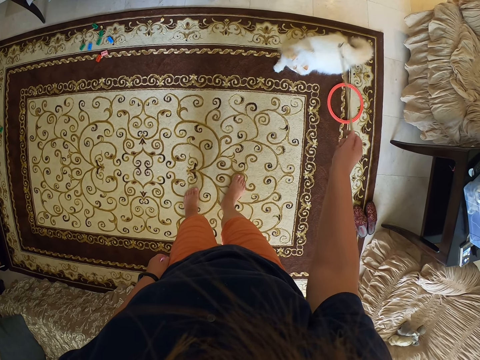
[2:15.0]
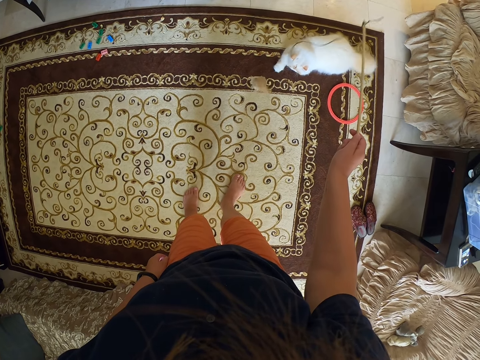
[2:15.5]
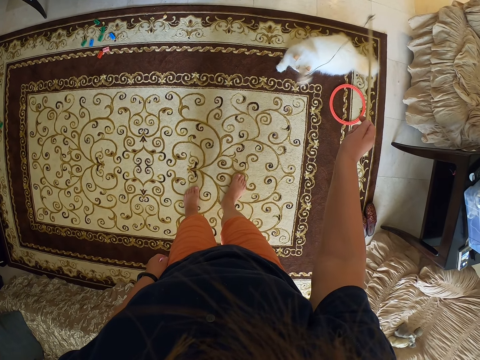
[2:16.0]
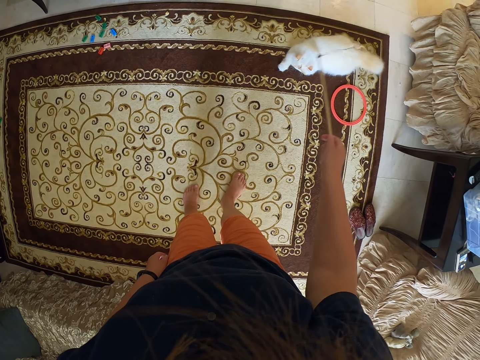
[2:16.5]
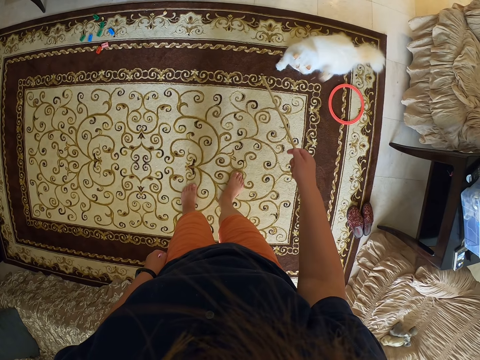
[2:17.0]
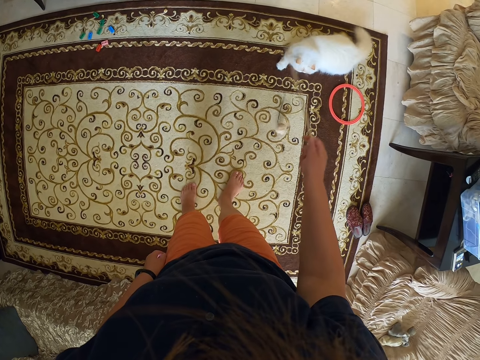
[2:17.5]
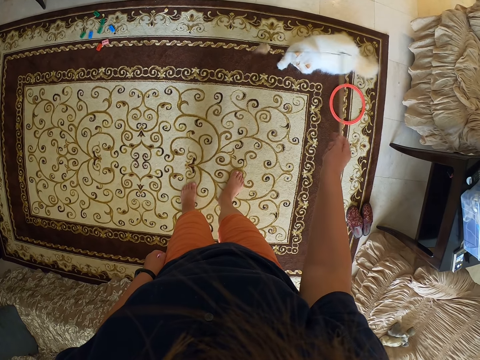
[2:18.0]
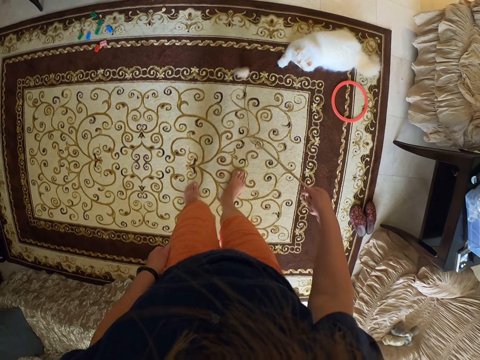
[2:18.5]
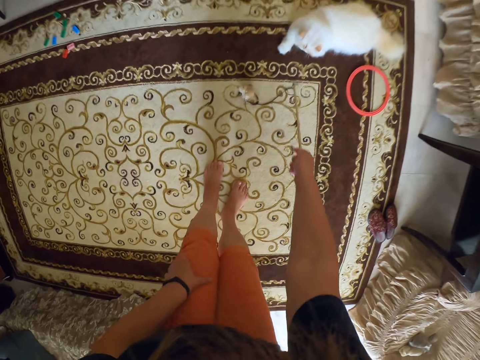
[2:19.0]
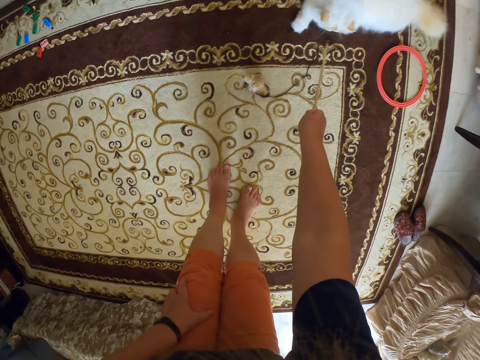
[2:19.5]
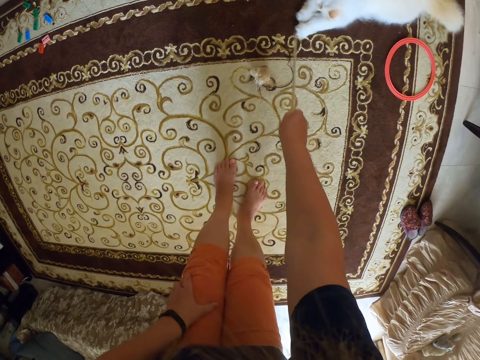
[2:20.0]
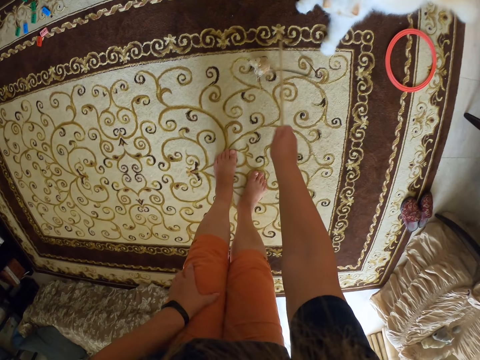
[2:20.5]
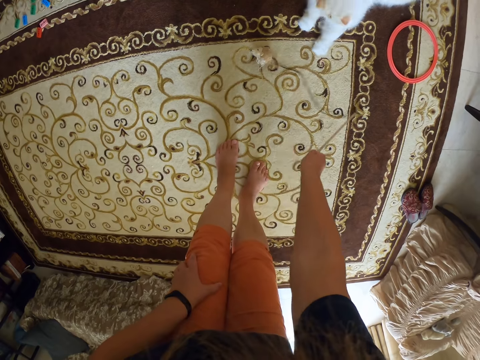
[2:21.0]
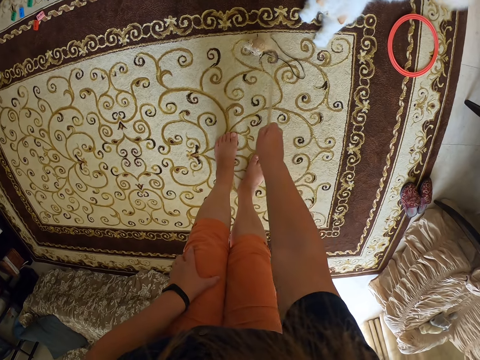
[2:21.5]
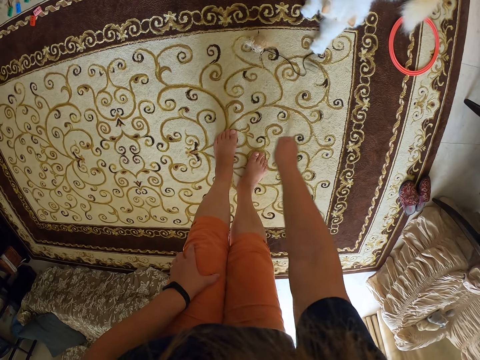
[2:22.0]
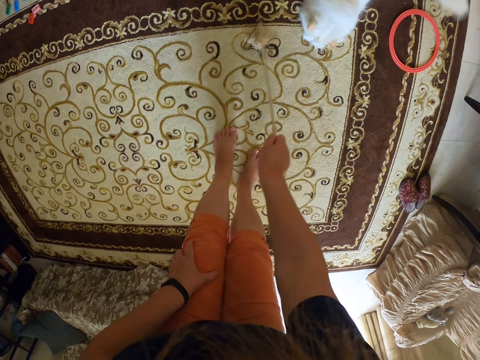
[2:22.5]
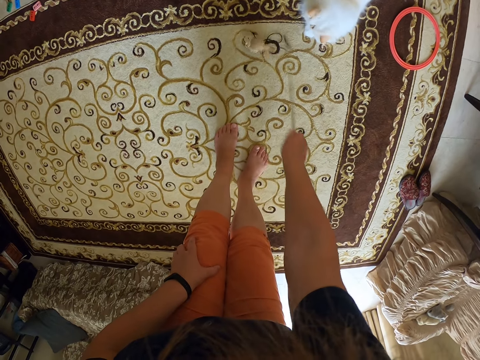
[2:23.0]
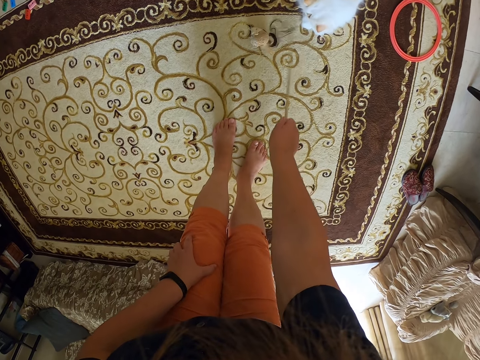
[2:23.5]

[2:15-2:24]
The camera wearer bends down. They play with the cat.

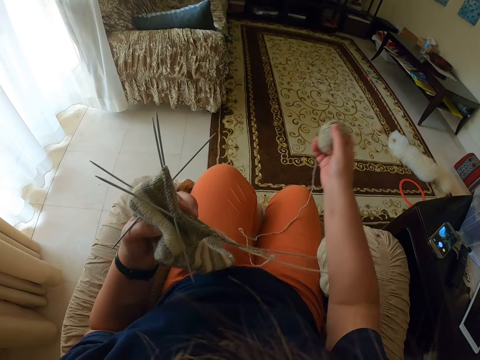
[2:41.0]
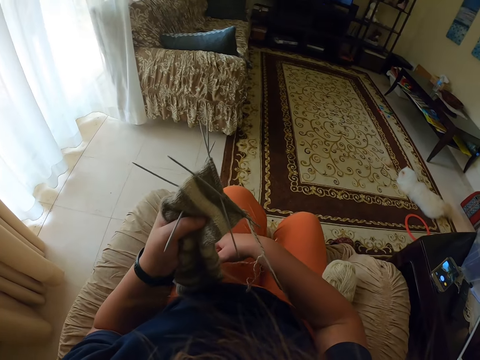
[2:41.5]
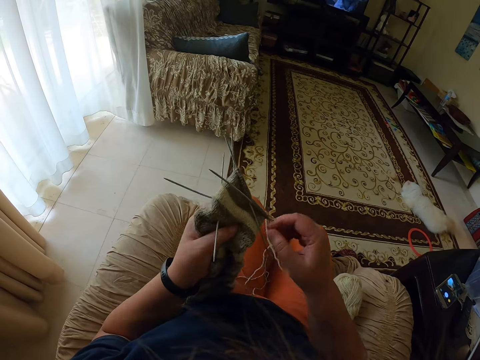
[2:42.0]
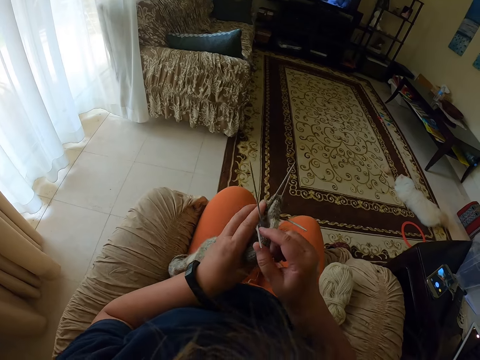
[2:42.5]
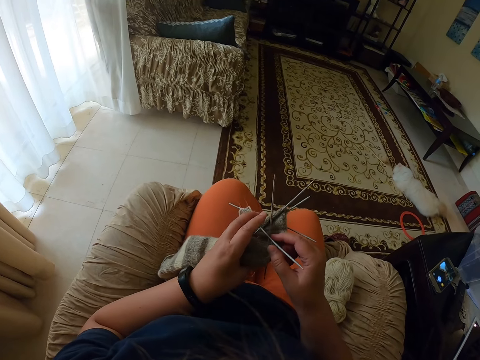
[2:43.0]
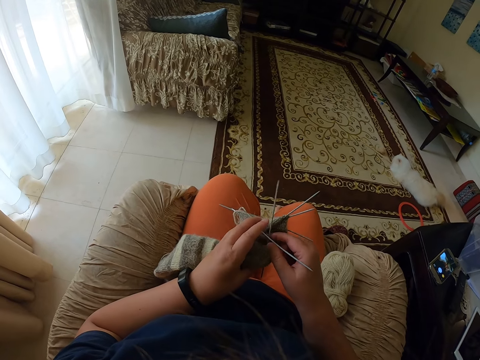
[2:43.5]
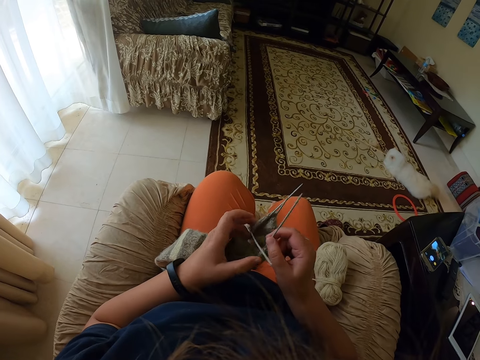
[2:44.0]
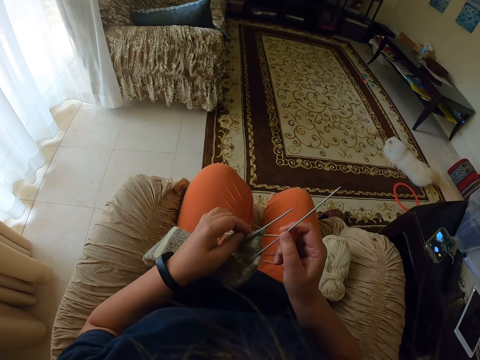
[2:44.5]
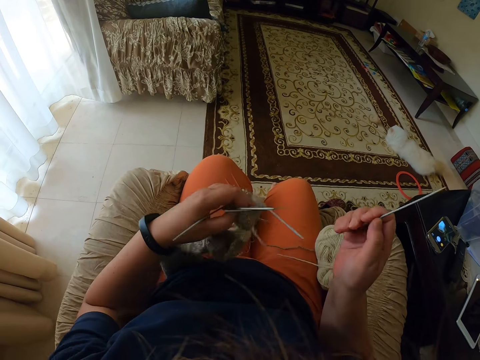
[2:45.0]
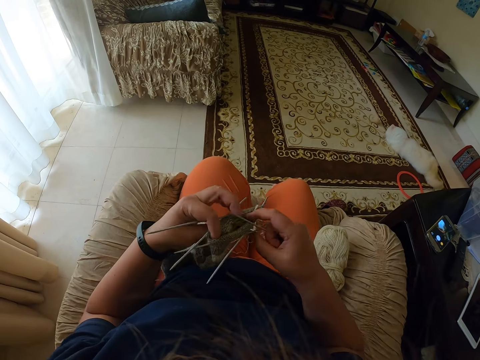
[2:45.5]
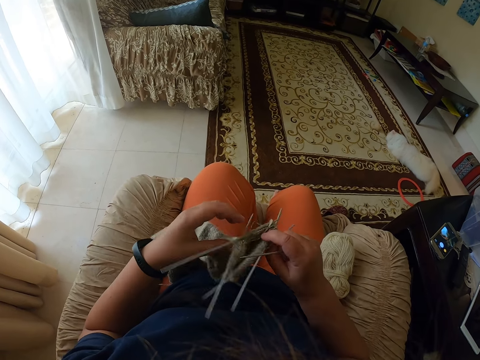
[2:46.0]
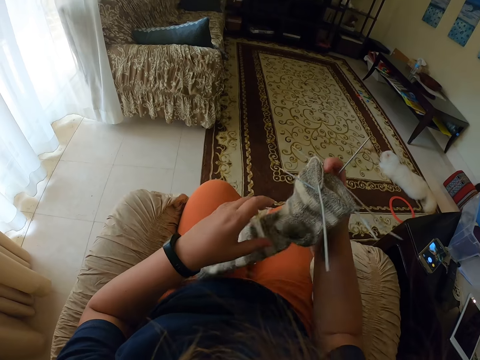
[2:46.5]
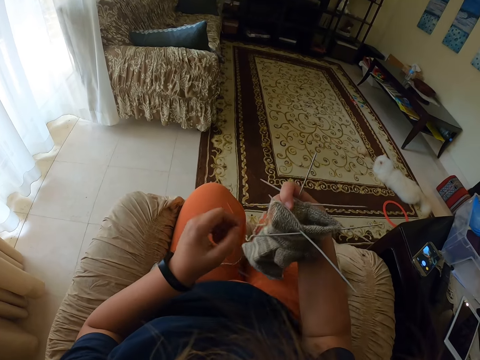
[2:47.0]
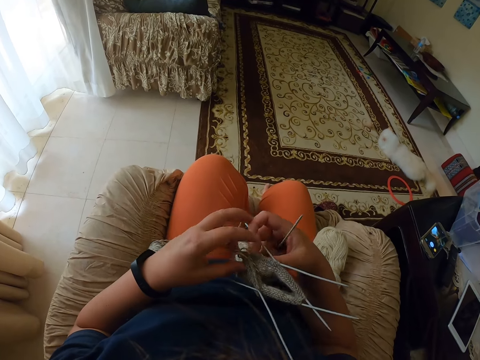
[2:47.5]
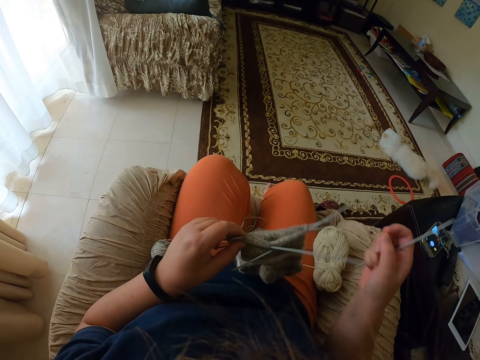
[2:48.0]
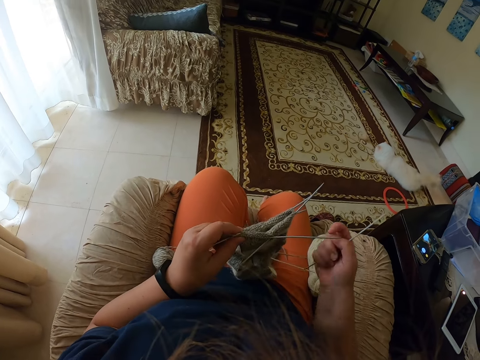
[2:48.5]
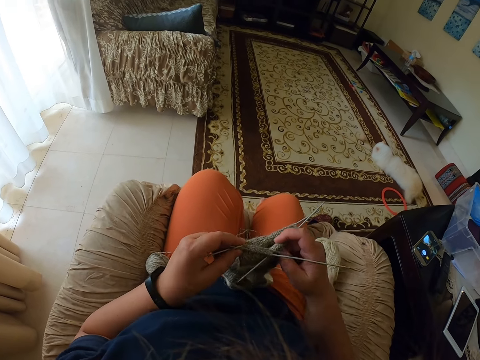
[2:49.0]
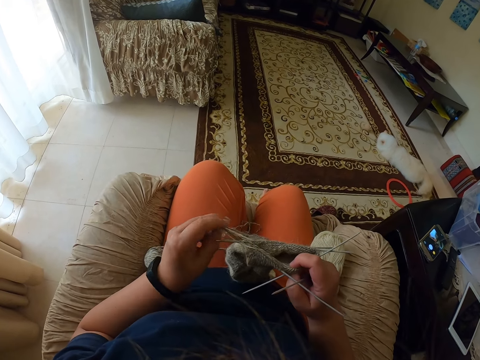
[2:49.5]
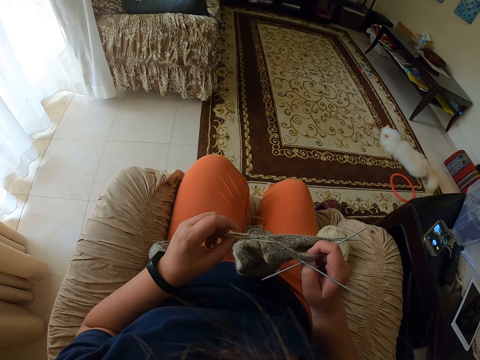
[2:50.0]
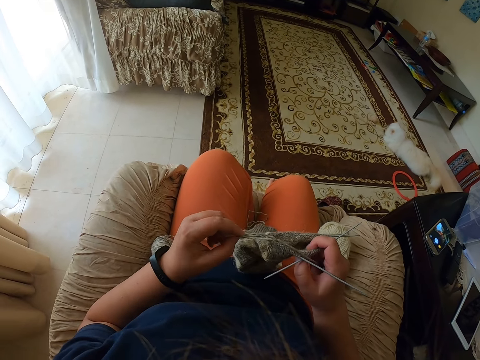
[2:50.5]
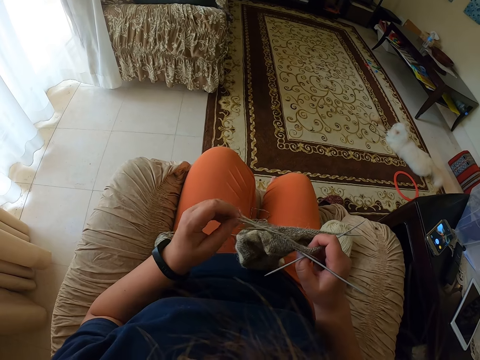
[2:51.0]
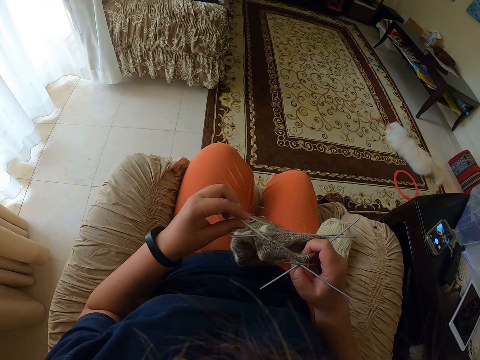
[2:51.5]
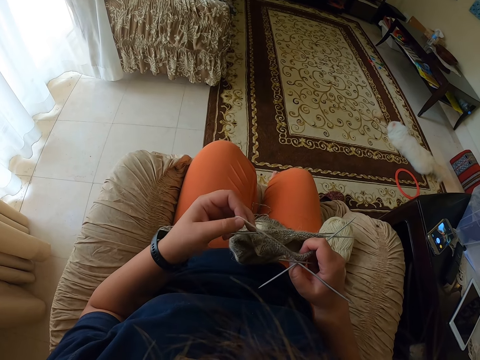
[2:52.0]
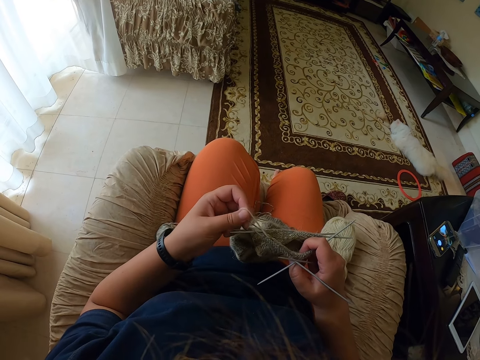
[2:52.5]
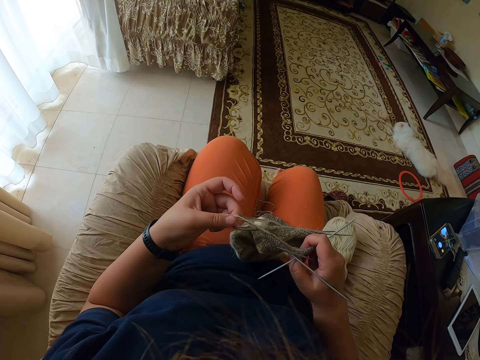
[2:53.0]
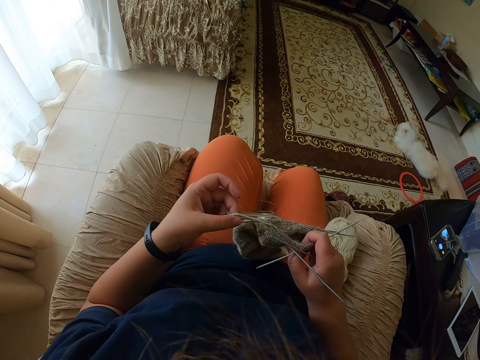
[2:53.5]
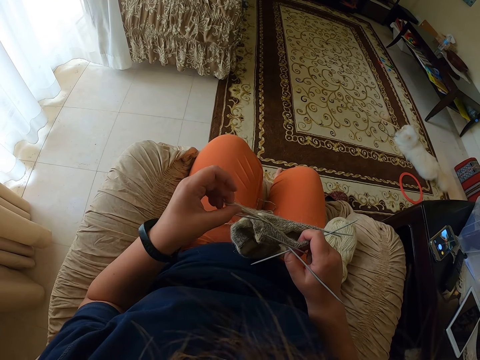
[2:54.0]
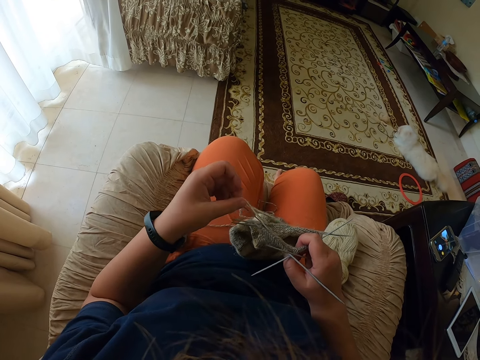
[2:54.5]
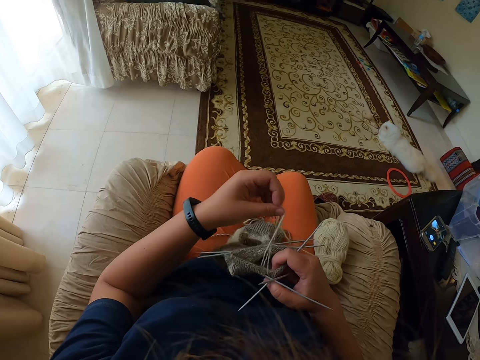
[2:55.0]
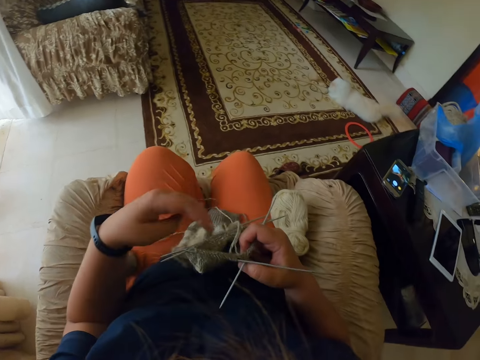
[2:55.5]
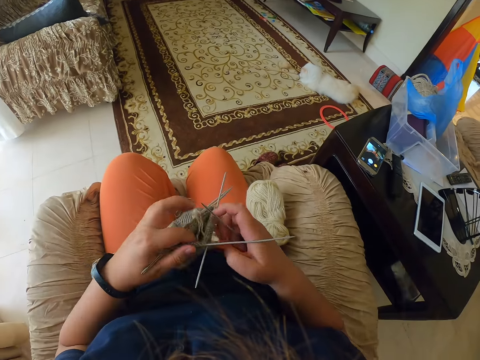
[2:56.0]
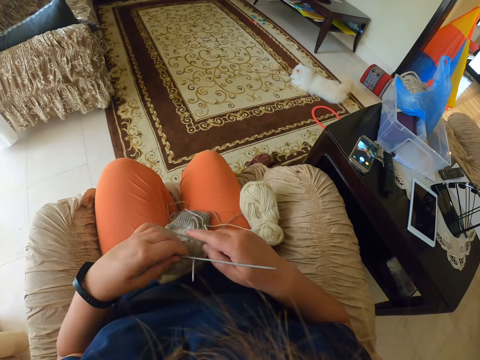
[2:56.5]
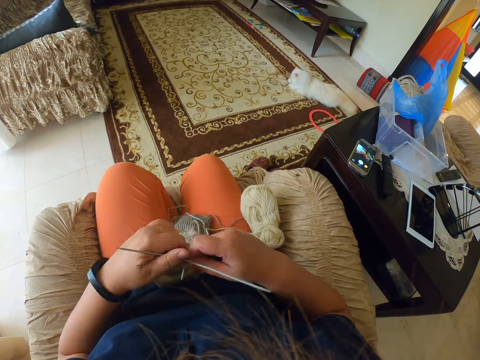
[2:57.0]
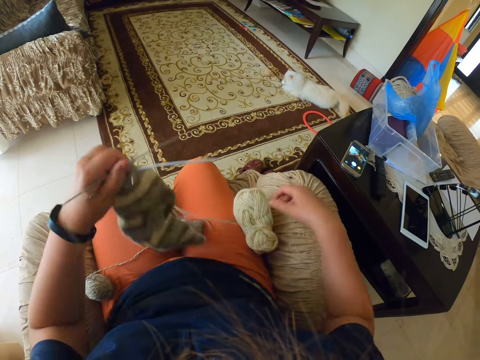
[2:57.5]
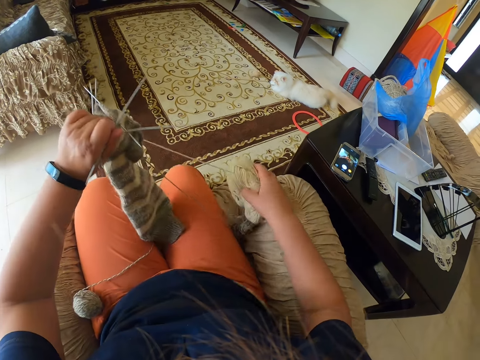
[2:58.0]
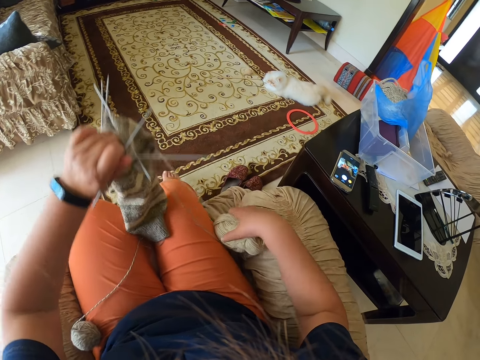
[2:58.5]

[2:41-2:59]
The camera wearer puts thread balls down and sits down. They arrange crochet hooks. They move the thread on the crochet work.
